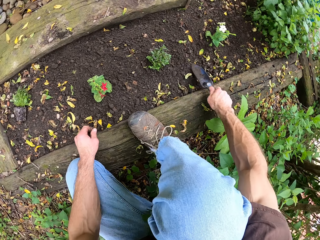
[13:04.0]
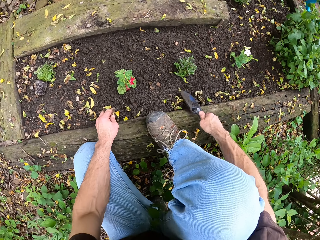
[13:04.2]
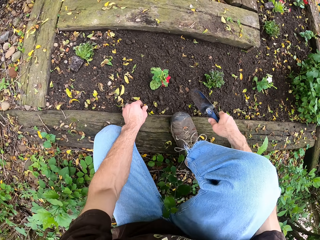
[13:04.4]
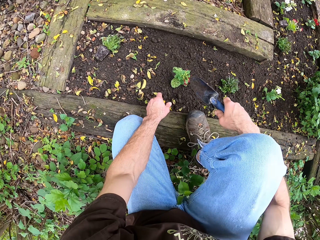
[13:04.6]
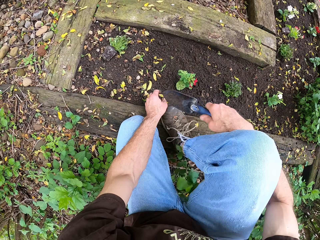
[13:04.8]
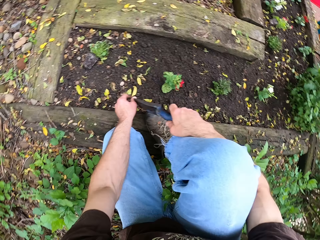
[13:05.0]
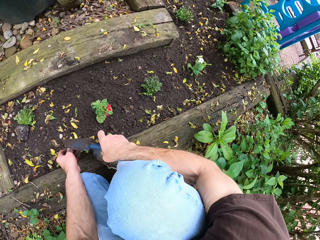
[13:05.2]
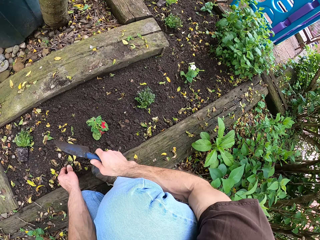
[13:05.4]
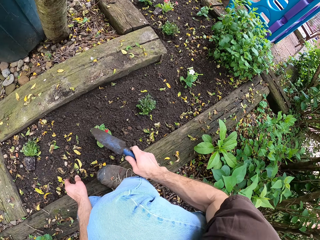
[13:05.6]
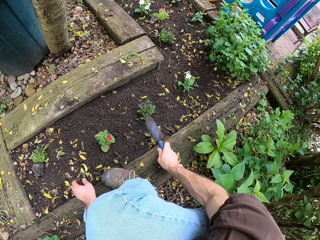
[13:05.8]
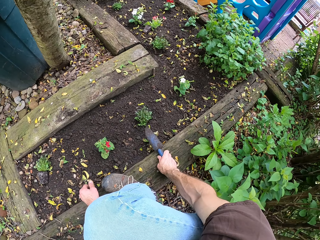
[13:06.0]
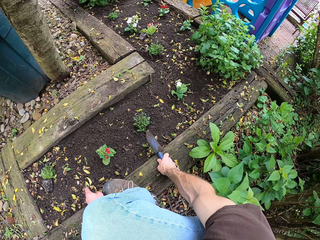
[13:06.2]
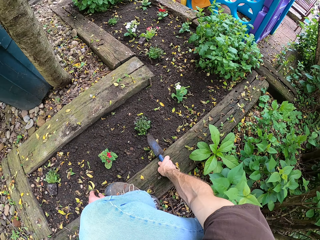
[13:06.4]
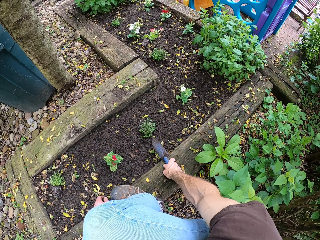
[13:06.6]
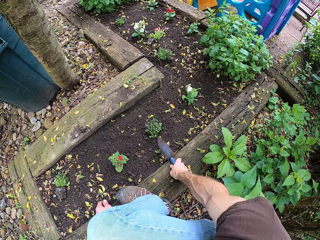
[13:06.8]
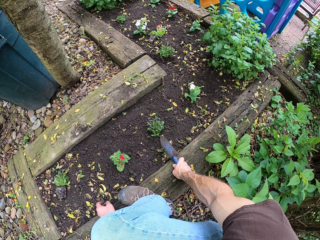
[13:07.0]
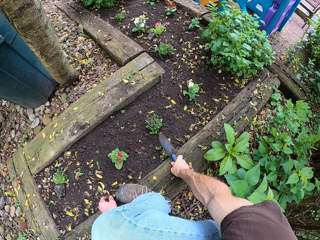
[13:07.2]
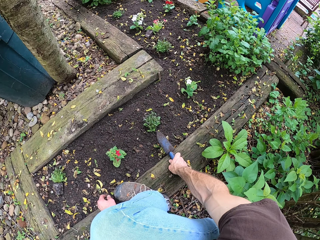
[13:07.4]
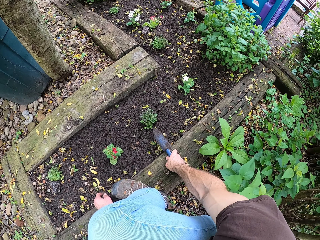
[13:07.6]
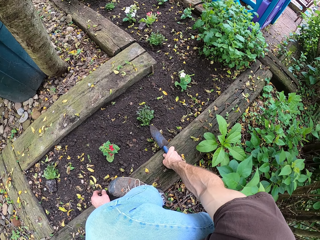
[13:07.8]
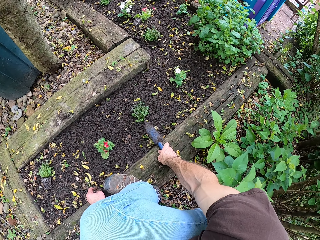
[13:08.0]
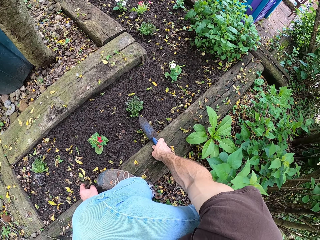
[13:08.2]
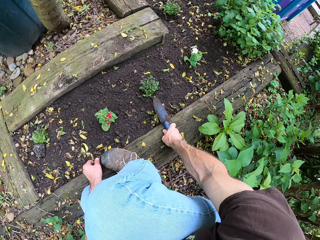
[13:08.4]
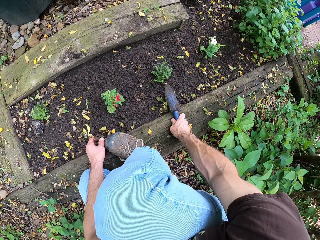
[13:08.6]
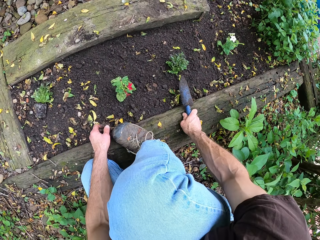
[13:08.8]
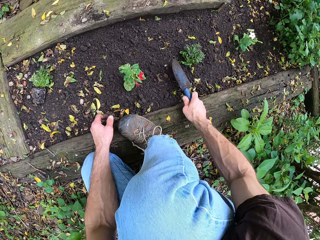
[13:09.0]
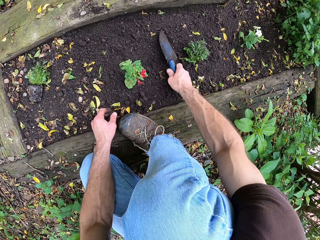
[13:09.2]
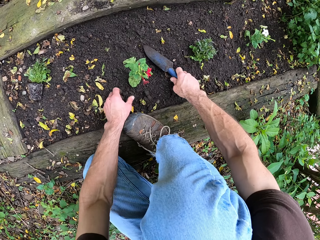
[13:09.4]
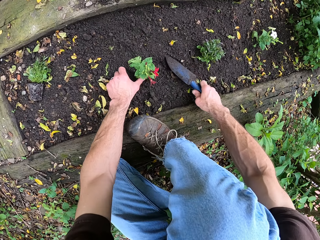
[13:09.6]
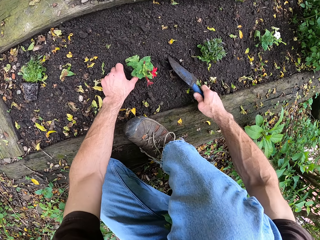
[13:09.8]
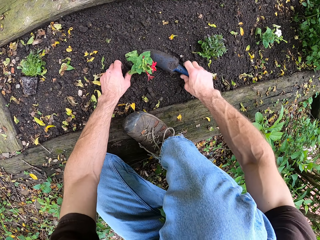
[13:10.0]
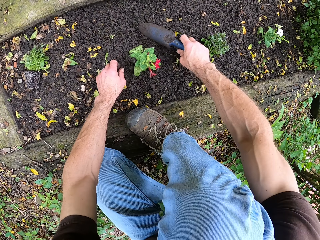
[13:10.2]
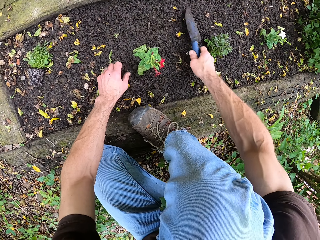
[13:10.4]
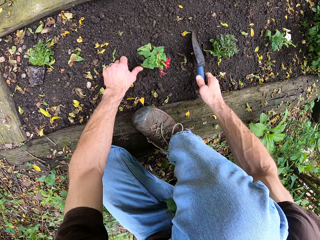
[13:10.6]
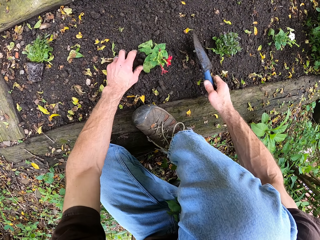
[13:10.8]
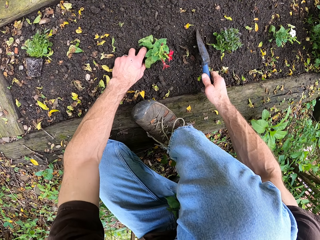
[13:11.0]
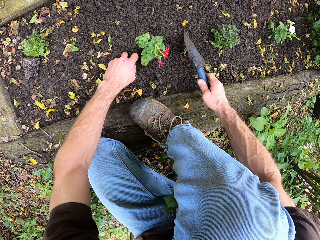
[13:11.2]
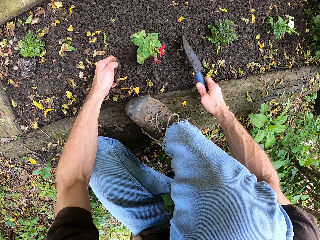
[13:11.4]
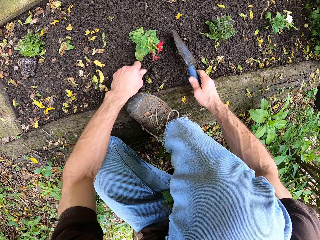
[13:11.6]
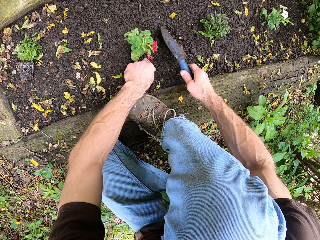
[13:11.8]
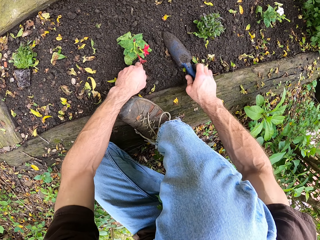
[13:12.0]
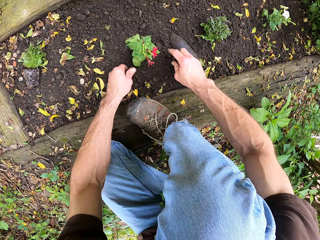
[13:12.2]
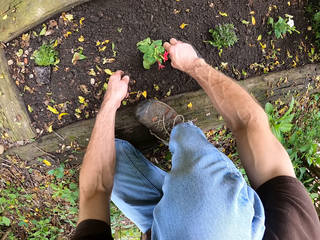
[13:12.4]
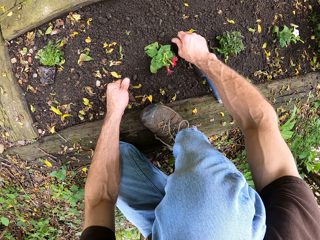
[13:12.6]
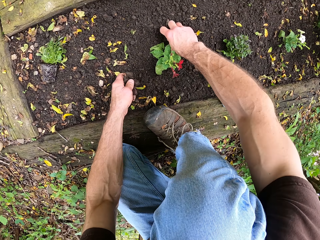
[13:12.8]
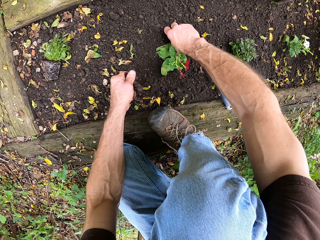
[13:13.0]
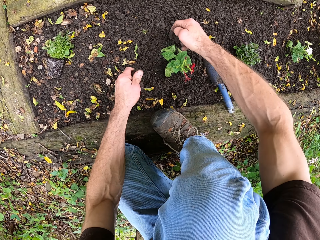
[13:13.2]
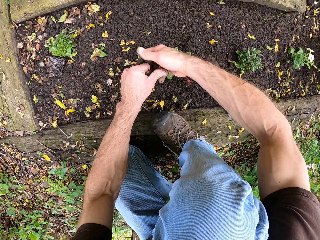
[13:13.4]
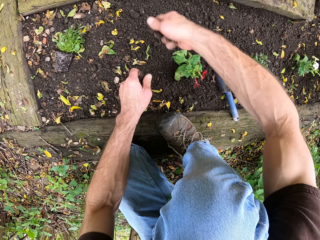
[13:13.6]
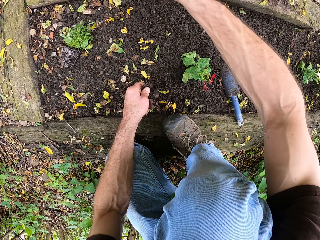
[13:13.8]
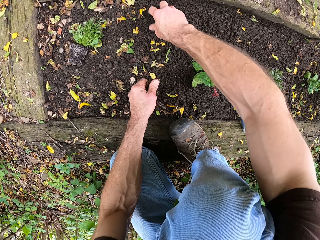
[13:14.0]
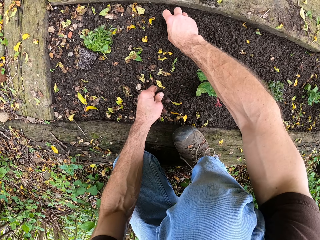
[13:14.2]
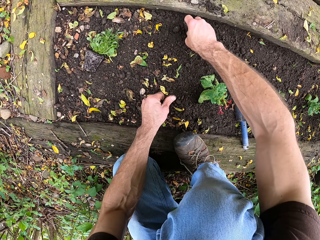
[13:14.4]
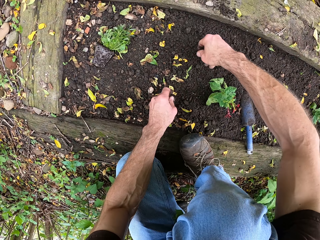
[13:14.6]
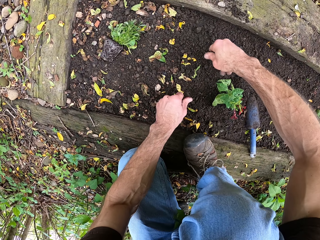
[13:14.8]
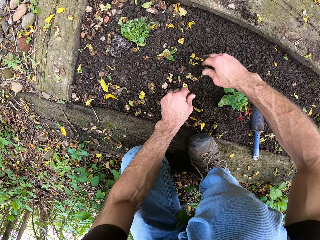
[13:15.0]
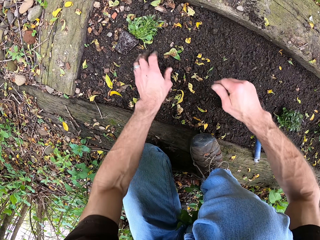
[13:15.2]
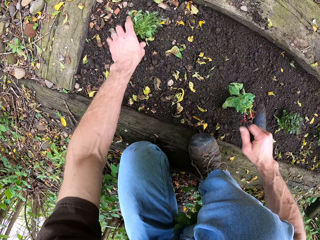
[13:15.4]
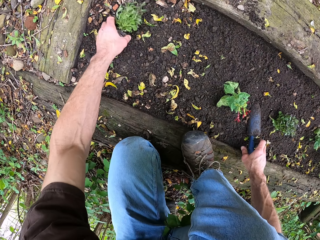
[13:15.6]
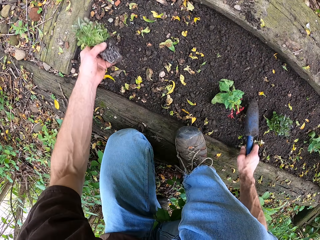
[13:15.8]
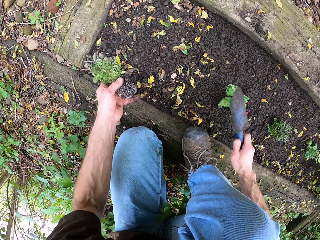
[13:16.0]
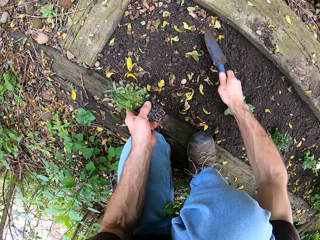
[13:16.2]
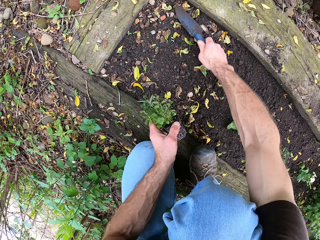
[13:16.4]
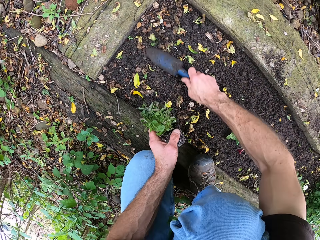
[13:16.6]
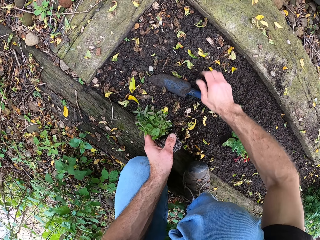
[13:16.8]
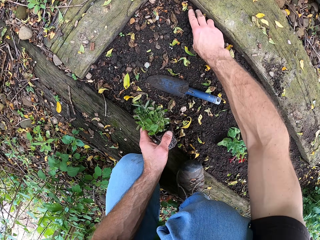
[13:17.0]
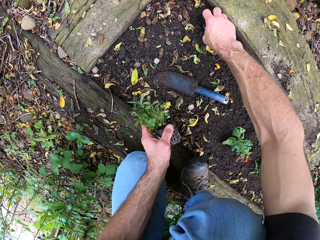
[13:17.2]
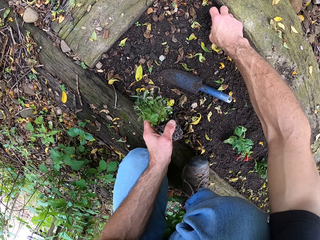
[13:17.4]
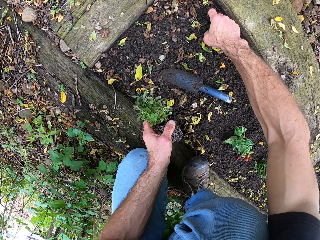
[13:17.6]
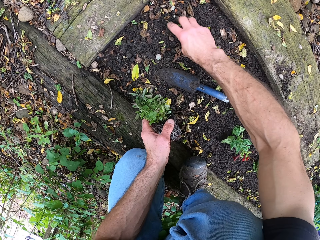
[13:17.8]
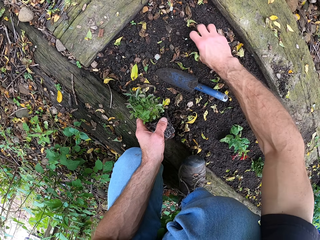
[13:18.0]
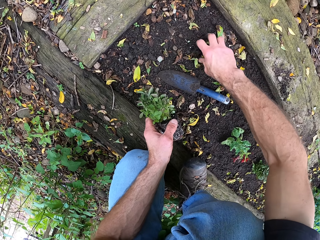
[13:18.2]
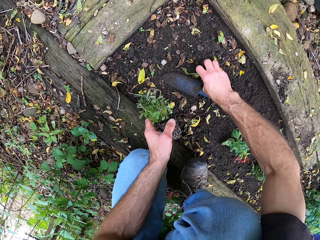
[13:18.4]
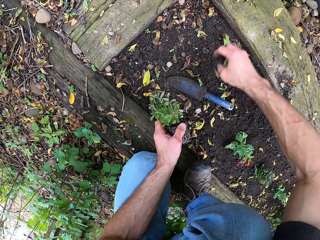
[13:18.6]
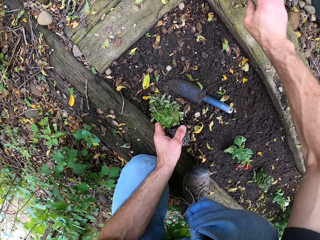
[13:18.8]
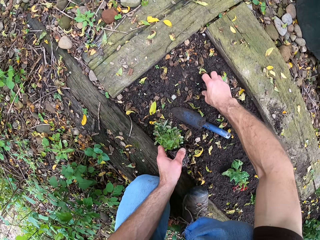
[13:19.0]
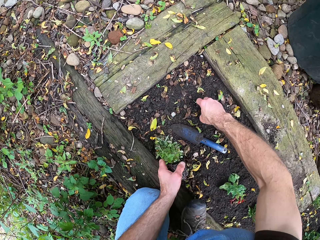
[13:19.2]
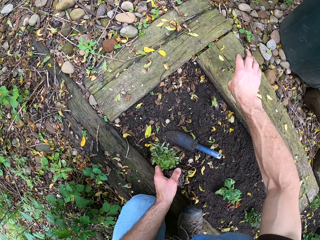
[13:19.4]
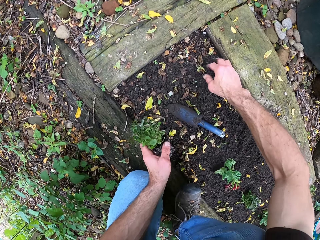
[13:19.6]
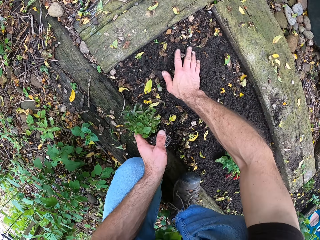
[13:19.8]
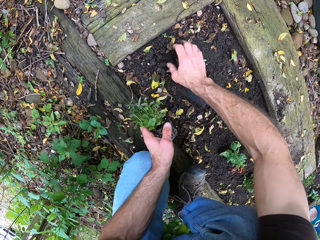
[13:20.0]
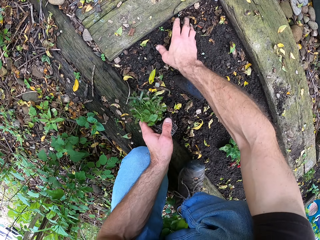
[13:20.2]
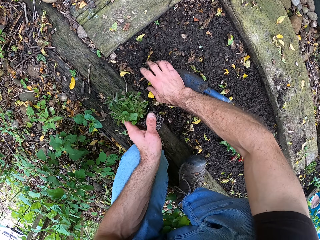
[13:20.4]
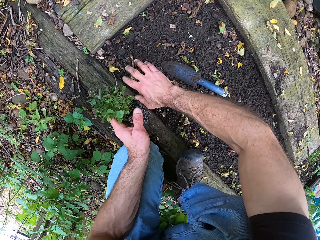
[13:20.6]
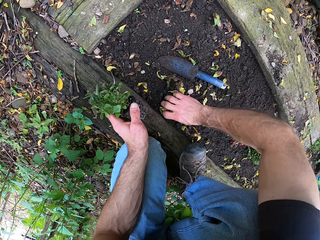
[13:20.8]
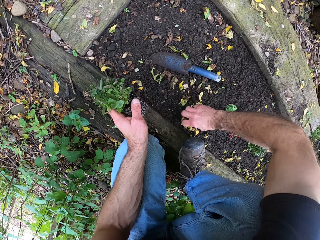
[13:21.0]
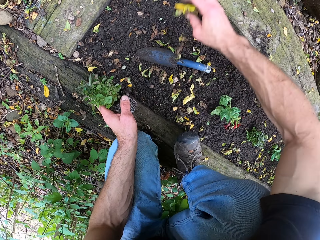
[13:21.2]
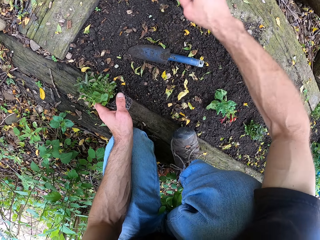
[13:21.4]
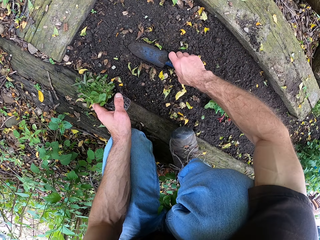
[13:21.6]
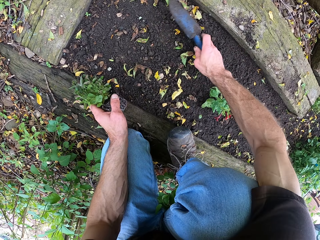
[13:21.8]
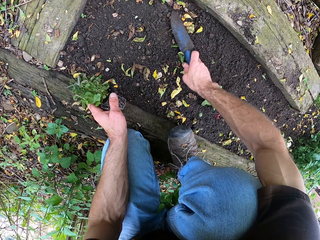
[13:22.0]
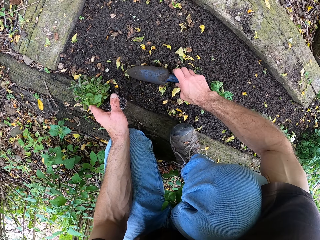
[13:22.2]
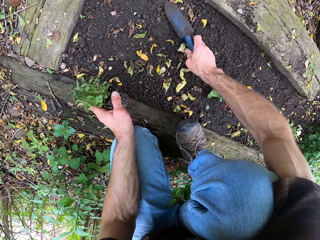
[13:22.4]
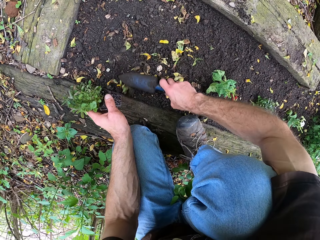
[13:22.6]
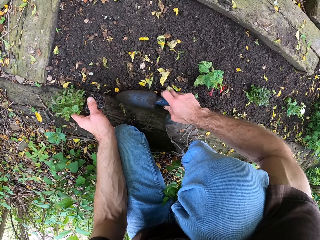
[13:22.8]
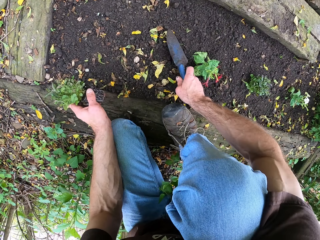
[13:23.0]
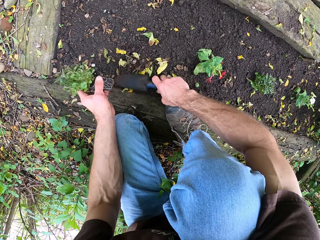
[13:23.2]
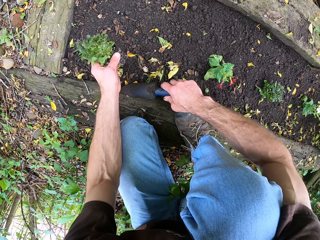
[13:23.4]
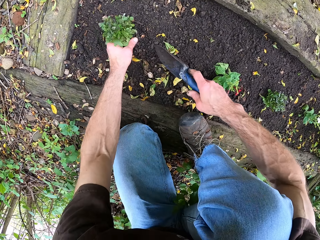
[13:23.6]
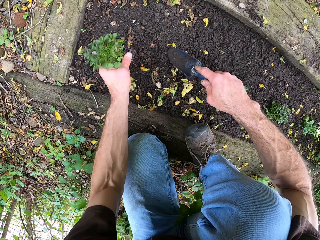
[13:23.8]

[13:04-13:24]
The camera wearer looks around. They look at the flower plants. They clear the ground. They spread the soil. They put the trowel down. They clear the ground. They pick the hard soil and throw away the hard soils. They pick the flower from the ground. They pick the trowel from the ground. They clear the ground. They drop the trowel. They remove the hard soils. They spread the soils. They pick the trowel from the ground. They clear the ground with the trowel.

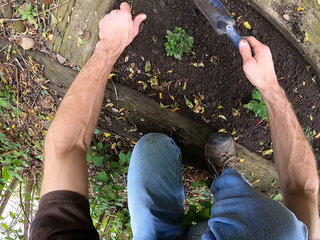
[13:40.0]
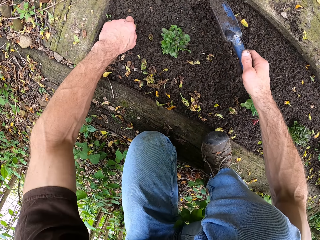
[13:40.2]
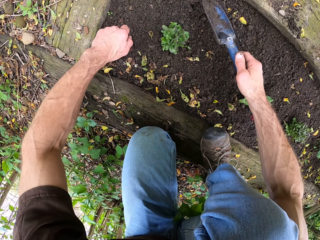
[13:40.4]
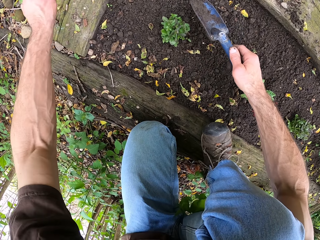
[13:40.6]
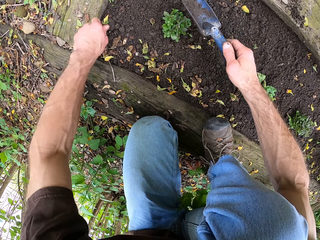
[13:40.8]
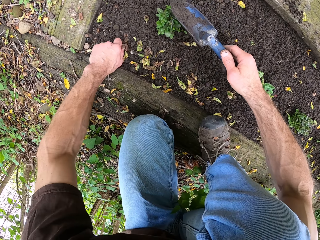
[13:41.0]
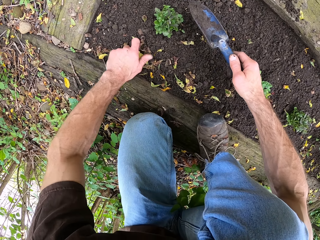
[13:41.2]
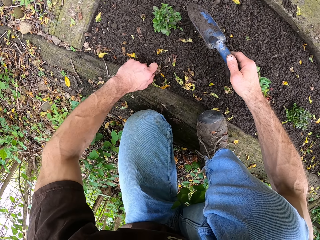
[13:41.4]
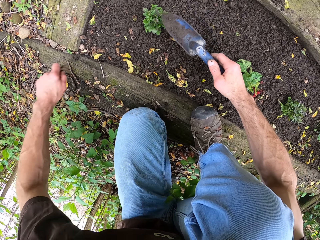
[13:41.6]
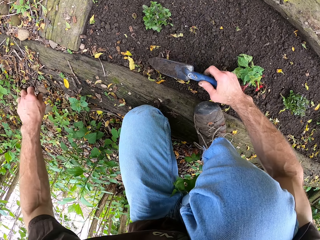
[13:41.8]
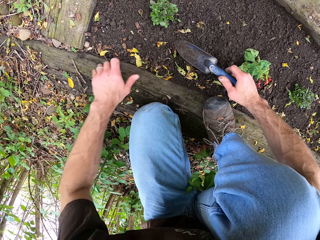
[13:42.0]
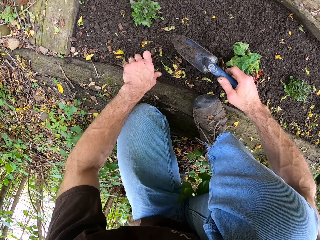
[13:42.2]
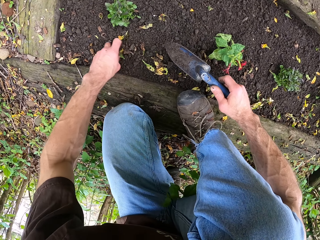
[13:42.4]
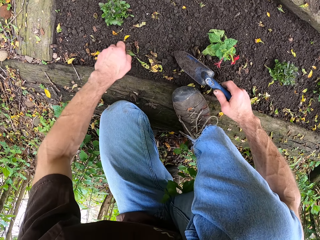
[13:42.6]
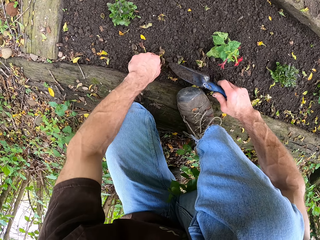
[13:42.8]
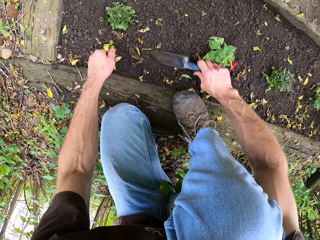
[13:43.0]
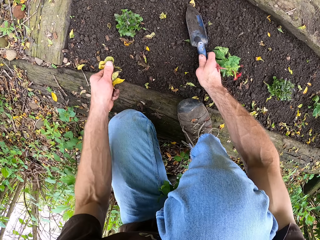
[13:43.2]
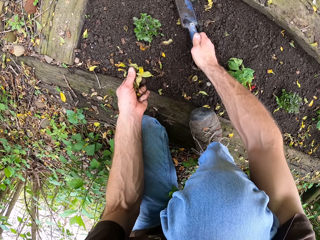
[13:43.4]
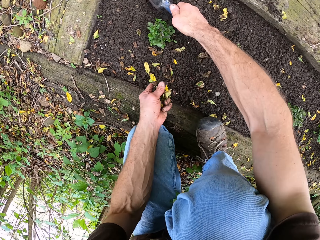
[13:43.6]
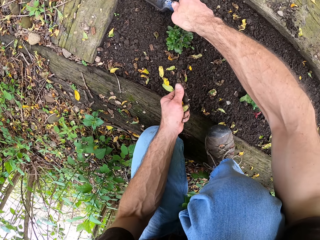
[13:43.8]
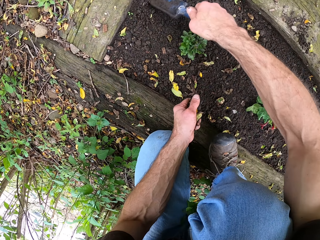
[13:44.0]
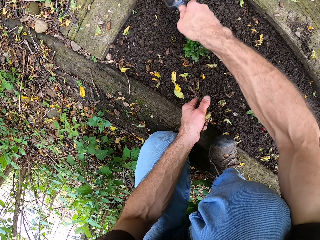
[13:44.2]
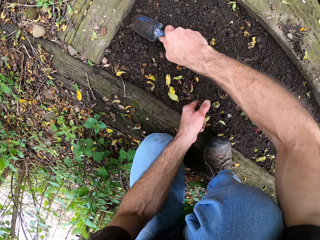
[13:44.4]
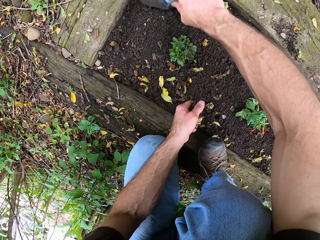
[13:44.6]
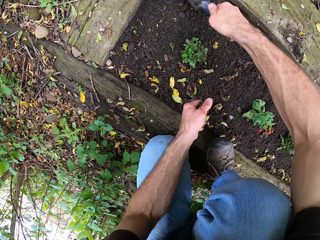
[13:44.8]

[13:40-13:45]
The camera wearer spreads the soil. They throw away the flowers.
